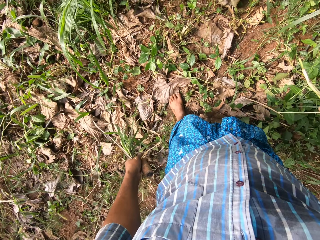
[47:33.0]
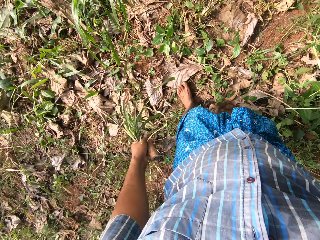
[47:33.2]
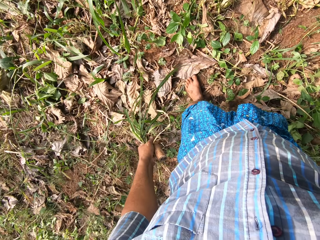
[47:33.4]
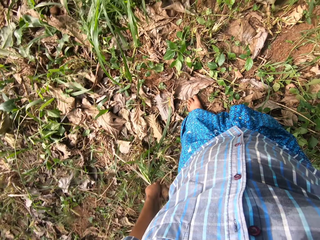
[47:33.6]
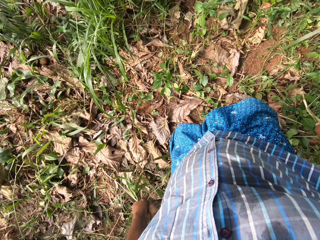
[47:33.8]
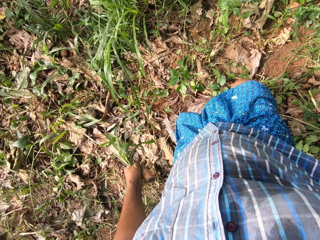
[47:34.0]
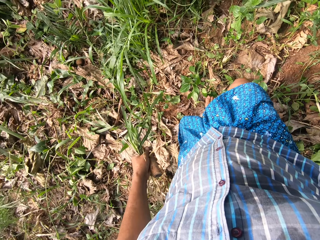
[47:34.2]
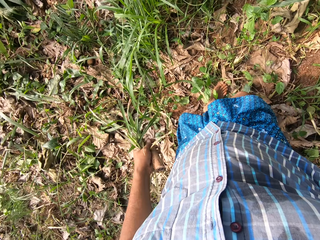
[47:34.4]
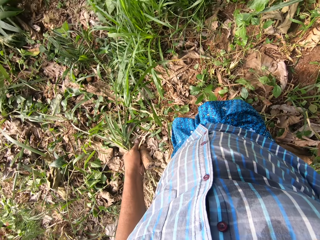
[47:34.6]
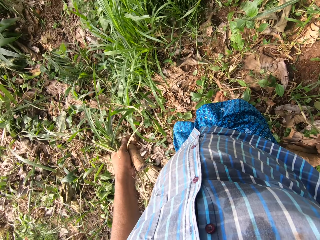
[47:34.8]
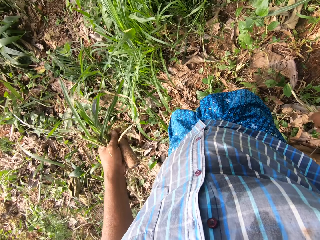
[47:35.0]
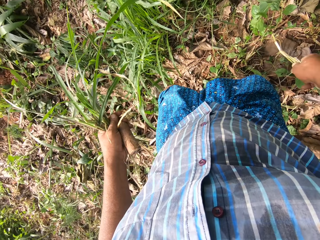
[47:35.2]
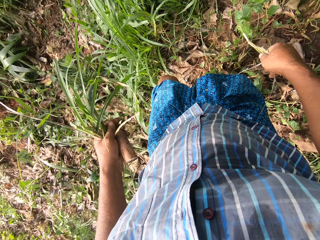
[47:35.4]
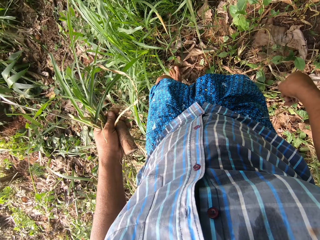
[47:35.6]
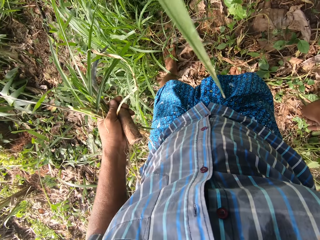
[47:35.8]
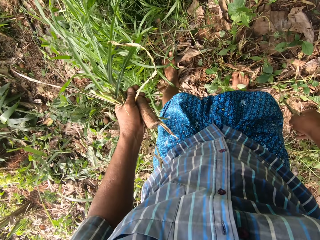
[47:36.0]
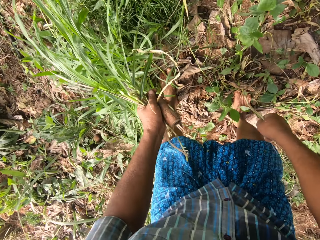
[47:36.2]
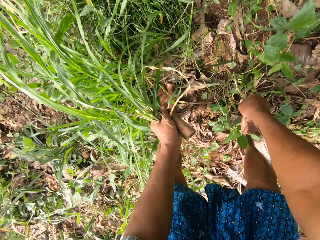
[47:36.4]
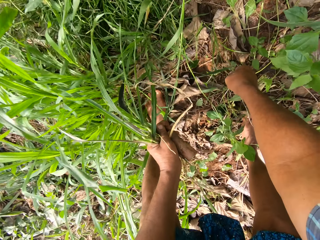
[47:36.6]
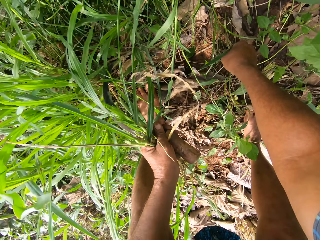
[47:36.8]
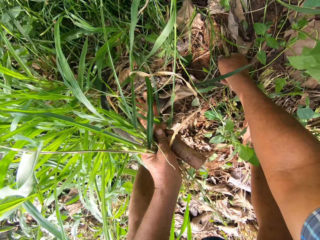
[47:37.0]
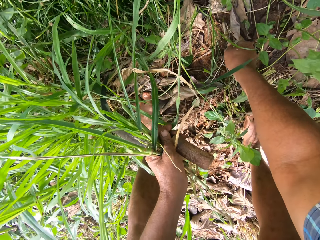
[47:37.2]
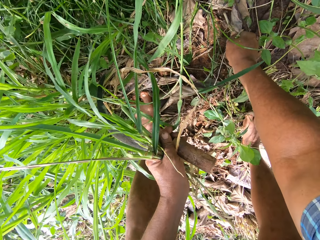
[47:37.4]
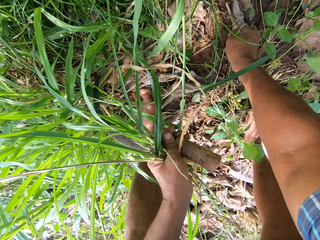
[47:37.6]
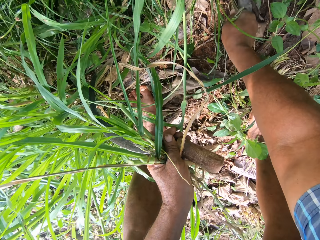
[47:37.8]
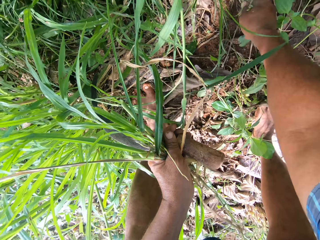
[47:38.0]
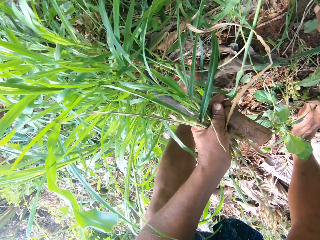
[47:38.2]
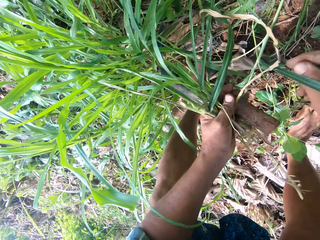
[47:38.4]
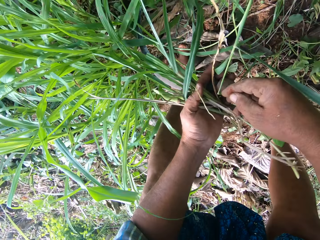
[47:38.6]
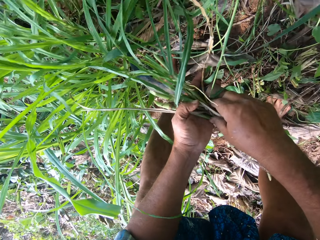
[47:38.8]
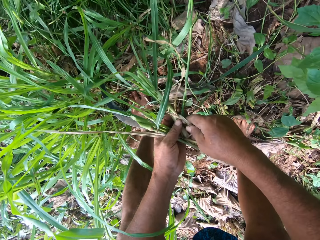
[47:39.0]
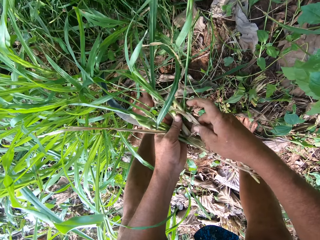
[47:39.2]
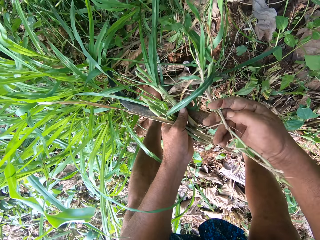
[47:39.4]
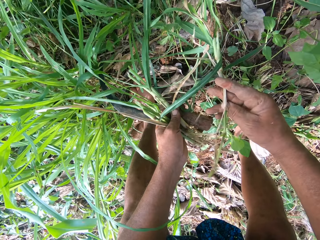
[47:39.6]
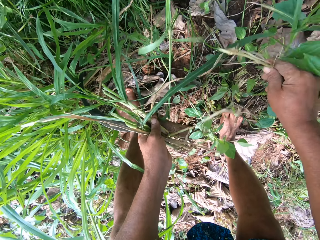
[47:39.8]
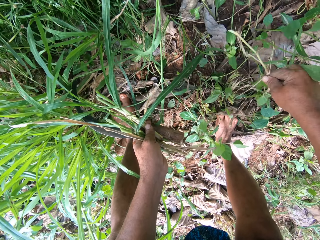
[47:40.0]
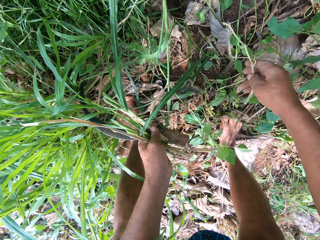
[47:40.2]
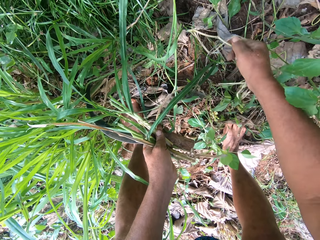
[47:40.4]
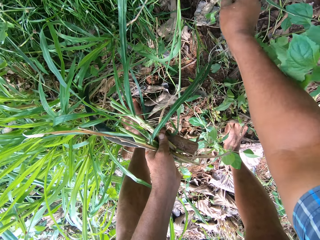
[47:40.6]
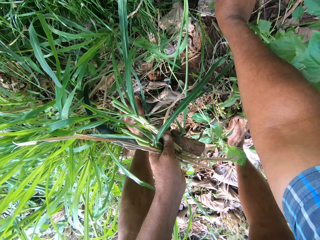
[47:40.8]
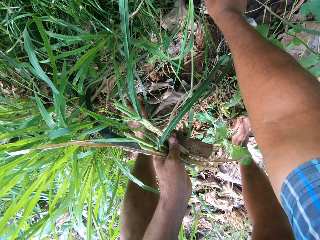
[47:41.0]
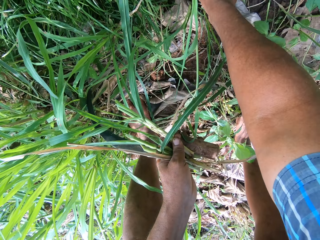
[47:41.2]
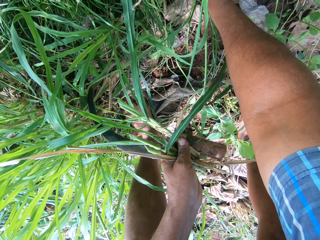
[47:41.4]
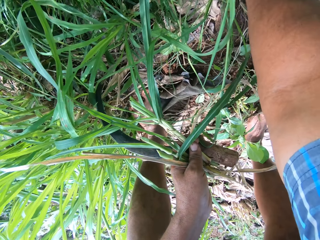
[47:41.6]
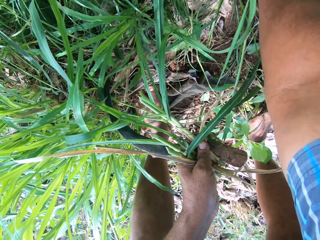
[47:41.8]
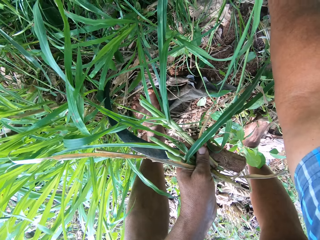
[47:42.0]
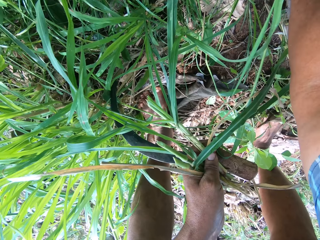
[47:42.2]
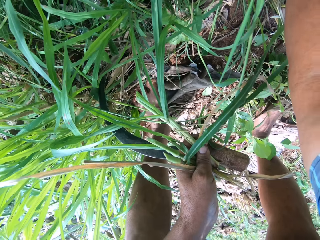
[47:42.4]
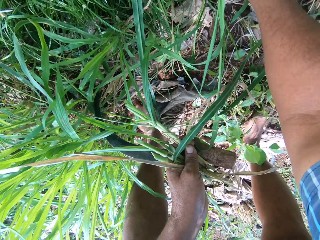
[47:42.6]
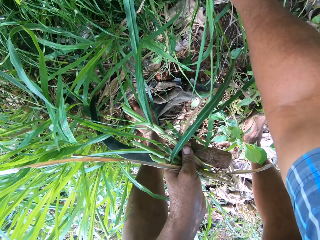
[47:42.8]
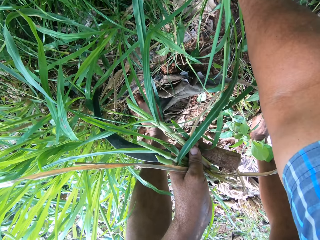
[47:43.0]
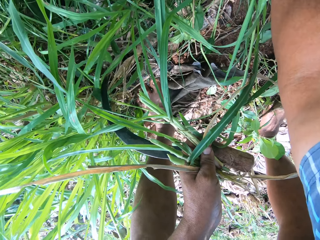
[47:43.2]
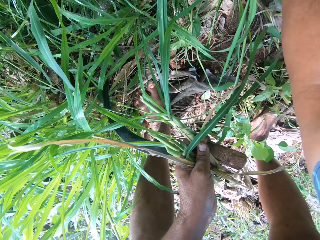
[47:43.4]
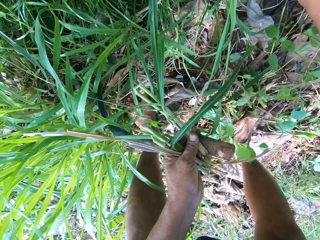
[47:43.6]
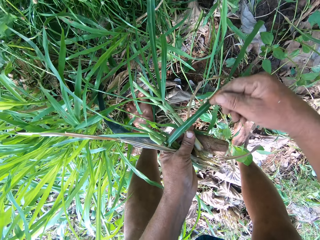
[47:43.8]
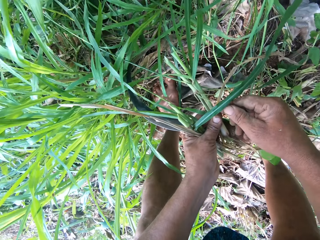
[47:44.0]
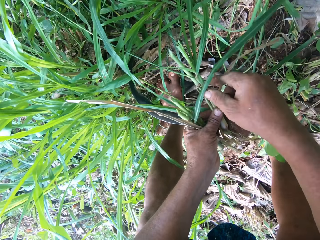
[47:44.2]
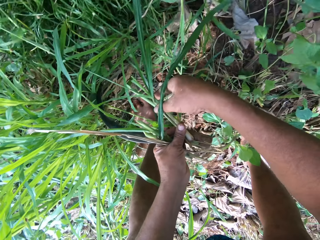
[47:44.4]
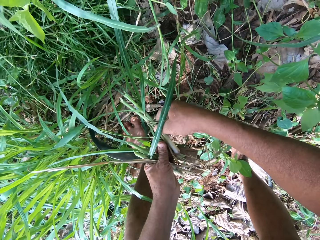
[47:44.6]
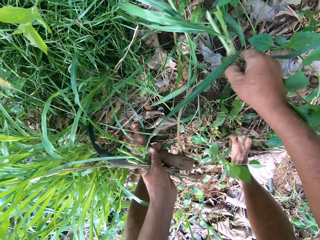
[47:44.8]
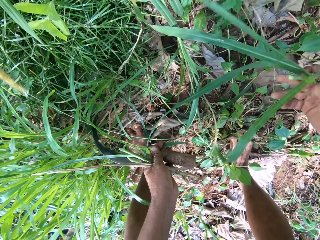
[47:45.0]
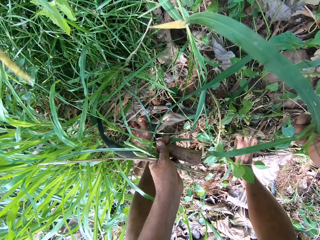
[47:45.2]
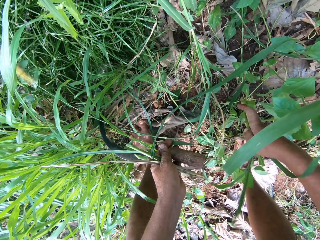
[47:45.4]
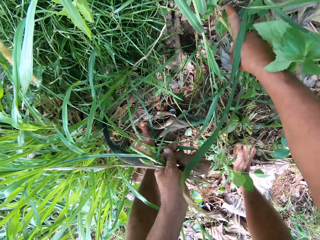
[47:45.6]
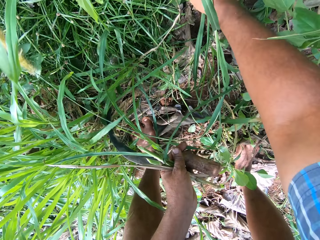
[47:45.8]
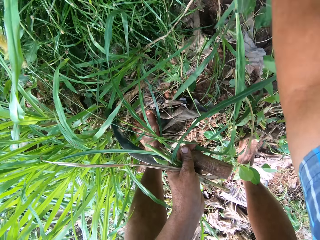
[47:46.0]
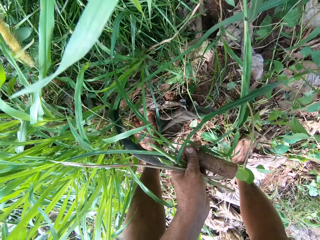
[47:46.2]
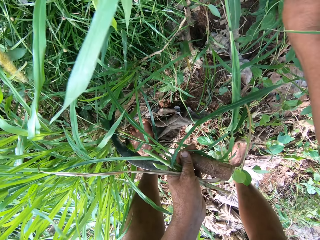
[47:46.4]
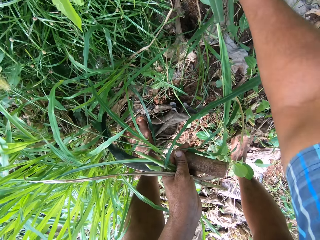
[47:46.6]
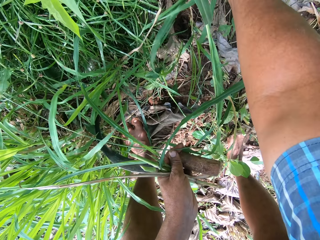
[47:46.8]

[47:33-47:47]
The camera wearer inserts the Napier grass stem into the ground. He takes a grass stem from his left hand. He inserts the Napier grass stem into the ground. He takes a grass stem from his left hand.

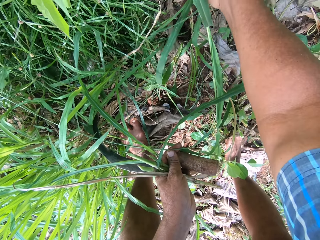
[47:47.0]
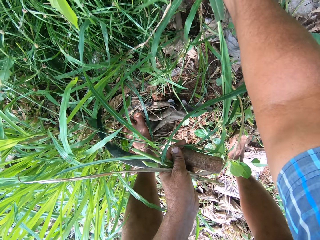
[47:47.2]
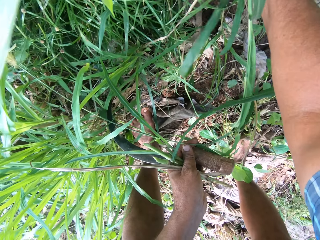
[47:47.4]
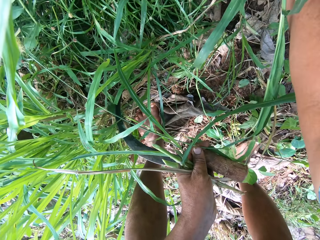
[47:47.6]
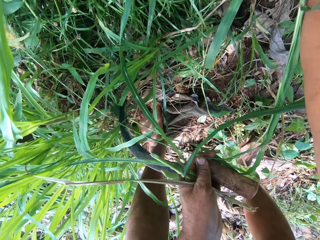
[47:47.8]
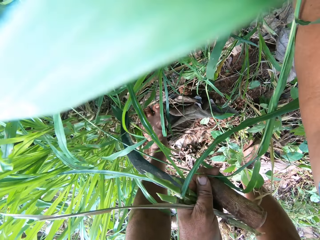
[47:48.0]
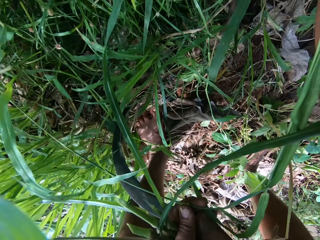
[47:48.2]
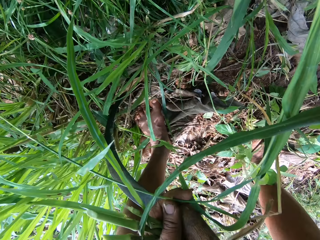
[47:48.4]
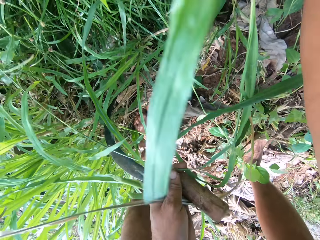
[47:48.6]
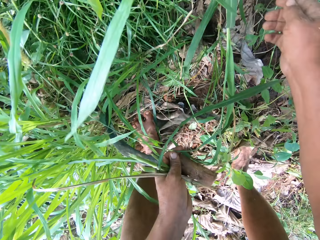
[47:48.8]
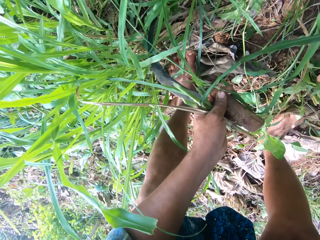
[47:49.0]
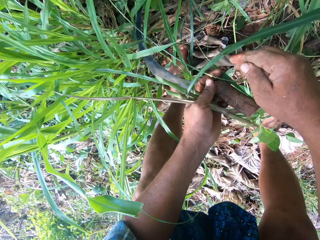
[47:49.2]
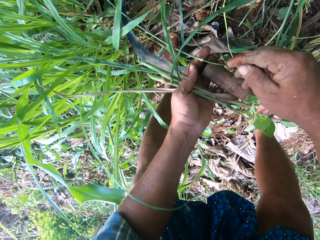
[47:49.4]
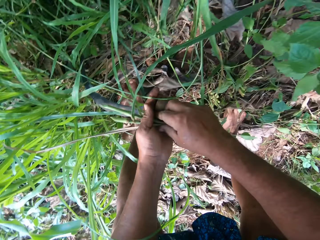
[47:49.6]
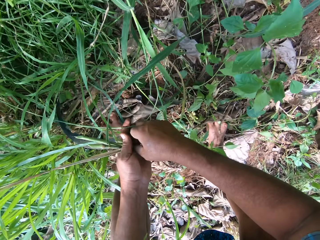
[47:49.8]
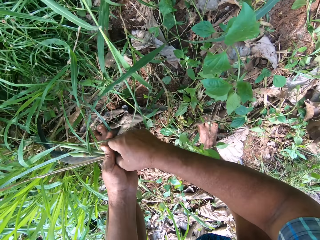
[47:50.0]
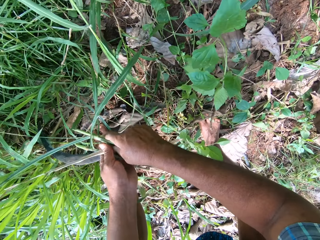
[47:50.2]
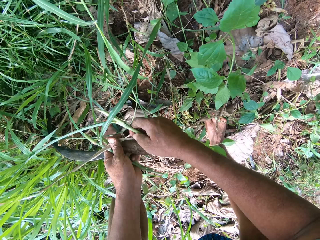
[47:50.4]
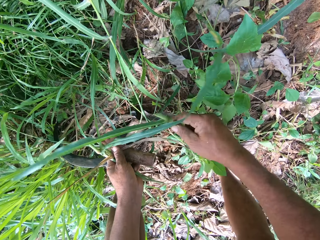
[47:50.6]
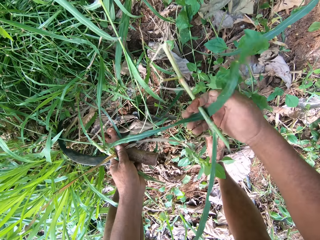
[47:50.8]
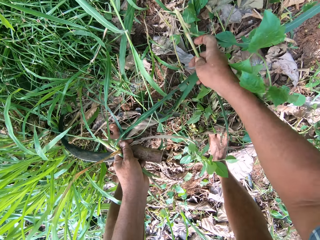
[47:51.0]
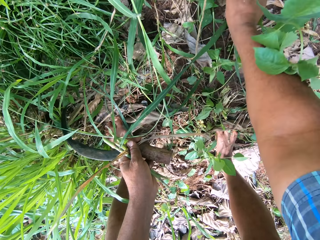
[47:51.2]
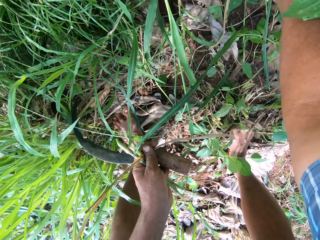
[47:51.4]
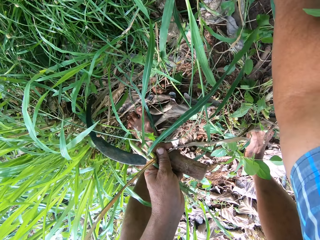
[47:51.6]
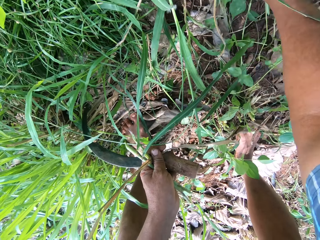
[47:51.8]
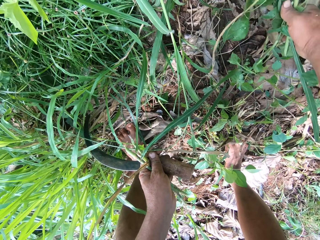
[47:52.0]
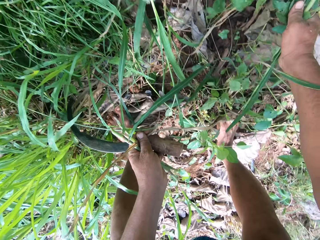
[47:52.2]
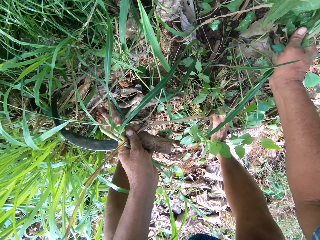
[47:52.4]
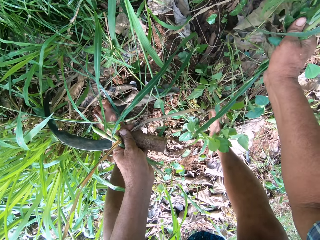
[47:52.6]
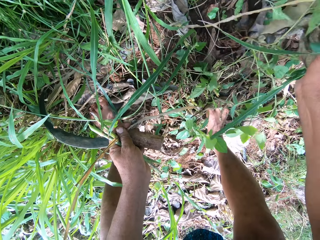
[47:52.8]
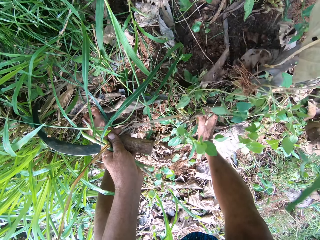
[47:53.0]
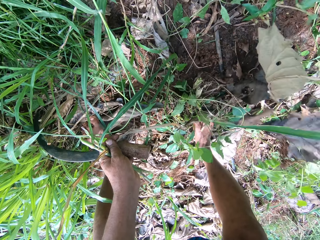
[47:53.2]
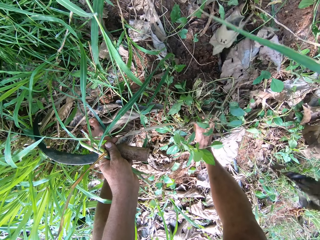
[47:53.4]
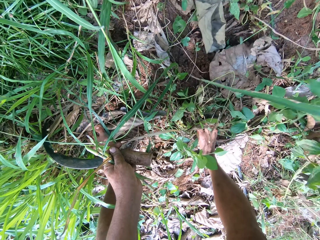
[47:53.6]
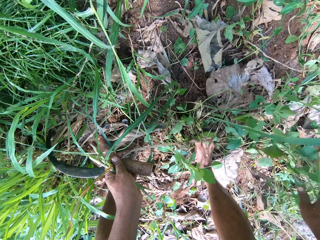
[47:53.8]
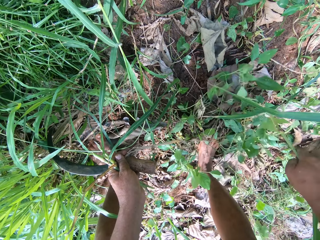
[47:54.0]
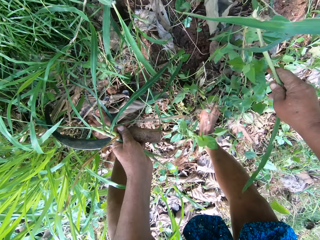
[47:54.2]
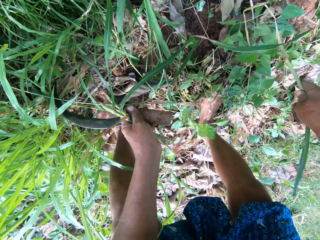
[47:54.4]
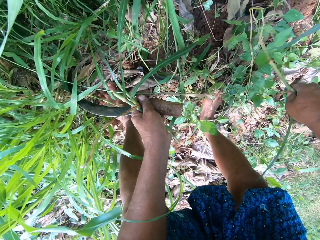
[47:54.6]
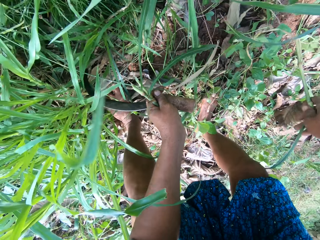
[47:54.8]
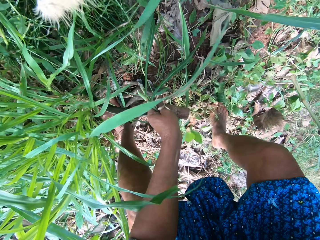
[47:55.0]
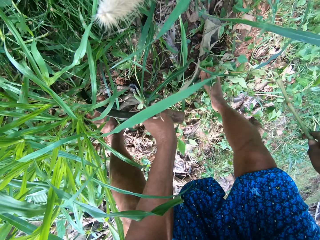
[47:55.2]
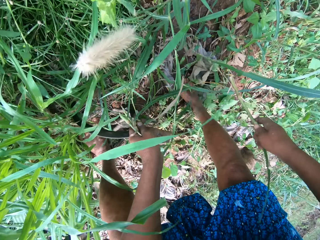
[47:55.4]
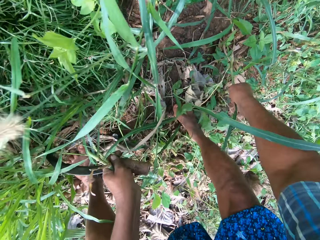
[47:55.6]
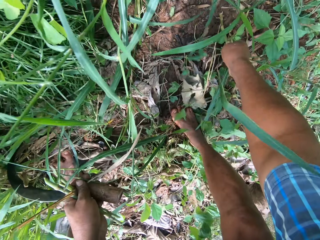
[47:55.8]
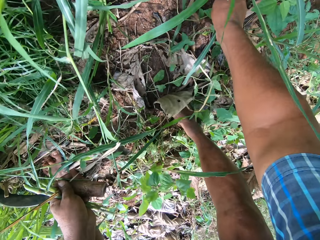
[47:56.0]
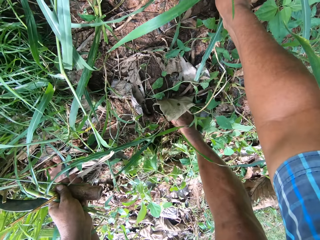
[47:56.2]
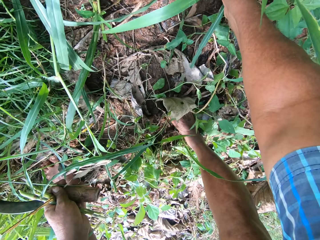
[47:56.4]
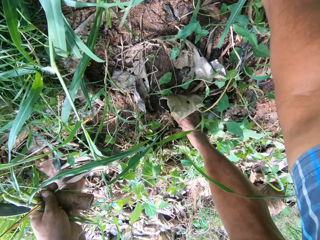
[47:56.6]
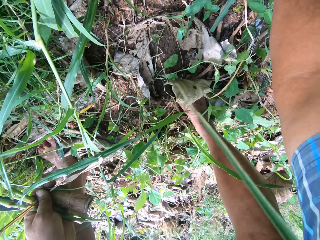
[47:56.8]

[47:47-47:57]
The camera wearer inserts the Napier grass stem into the ground. He takes a grass stem from his left hand. He inserts the Napier grass stem into the ground. He uproots a plant.
